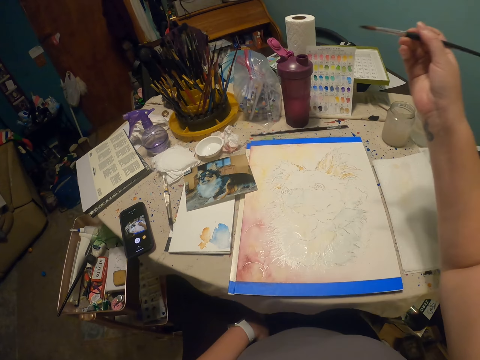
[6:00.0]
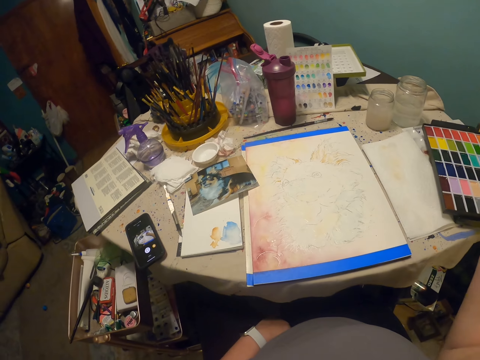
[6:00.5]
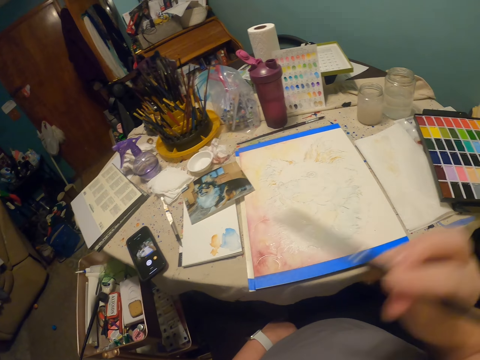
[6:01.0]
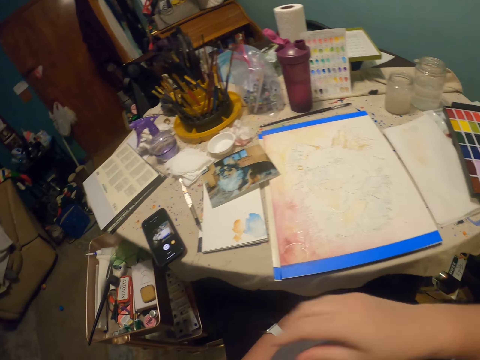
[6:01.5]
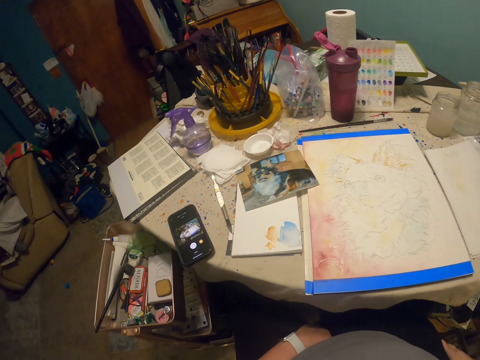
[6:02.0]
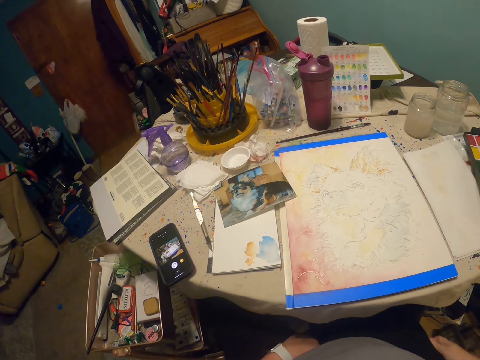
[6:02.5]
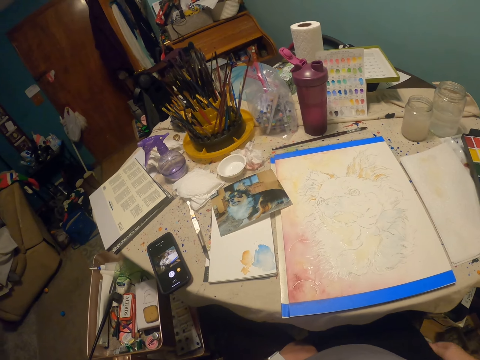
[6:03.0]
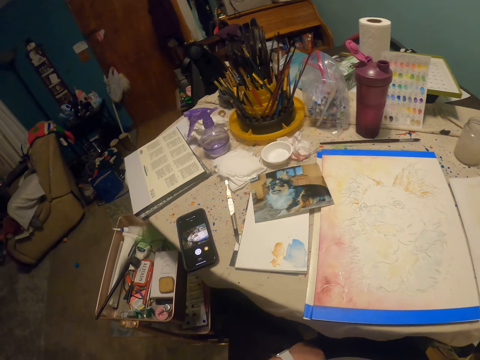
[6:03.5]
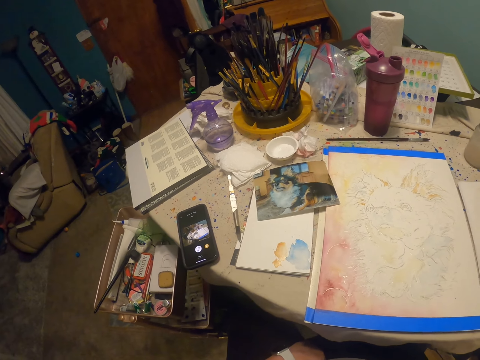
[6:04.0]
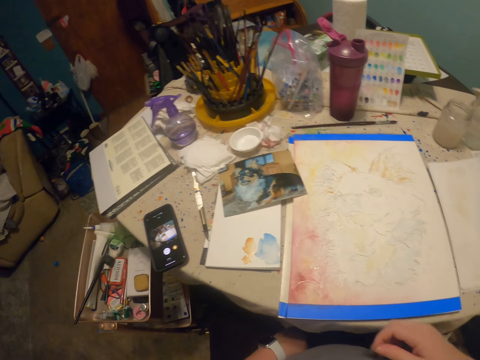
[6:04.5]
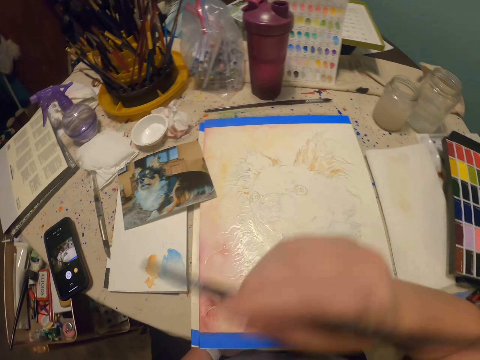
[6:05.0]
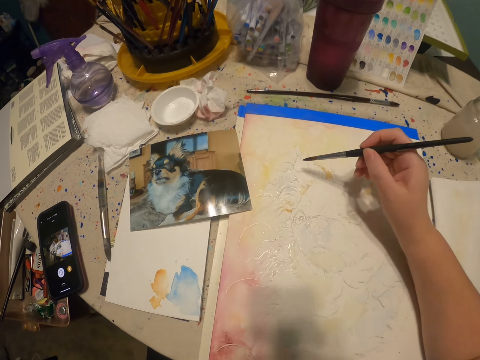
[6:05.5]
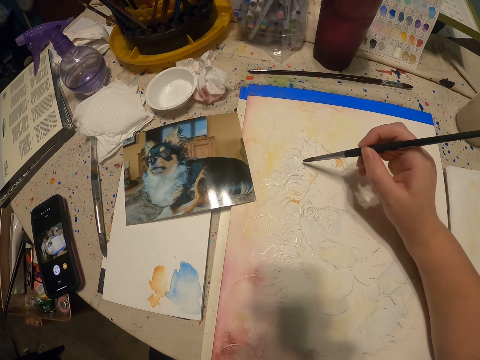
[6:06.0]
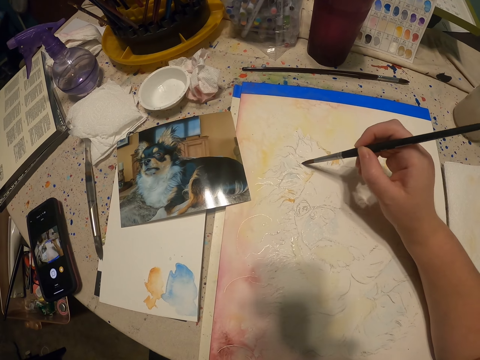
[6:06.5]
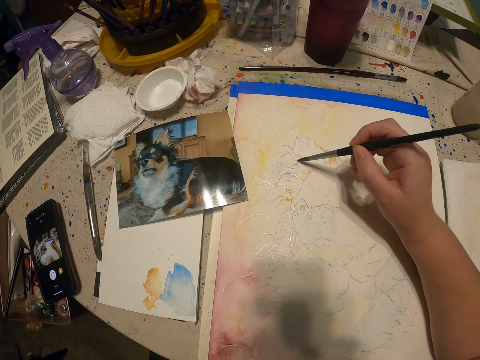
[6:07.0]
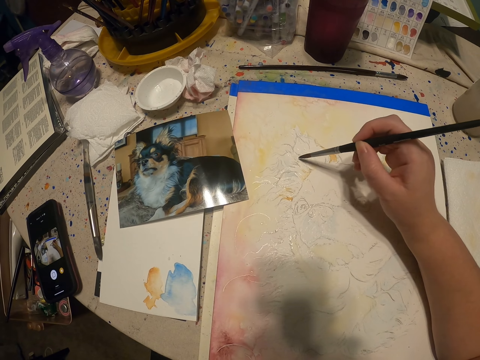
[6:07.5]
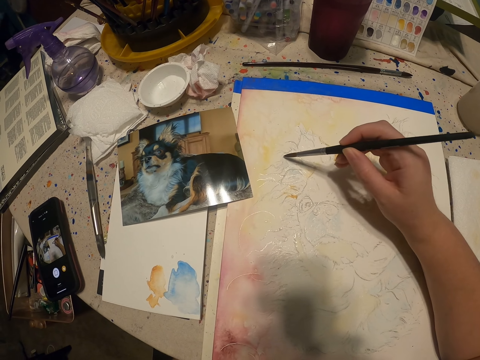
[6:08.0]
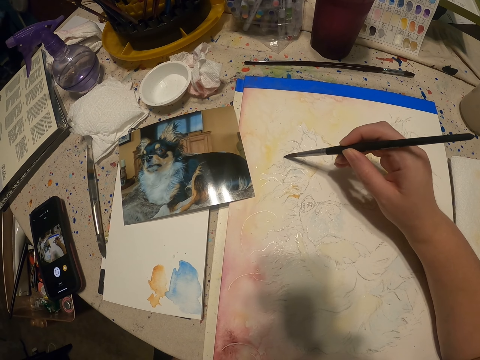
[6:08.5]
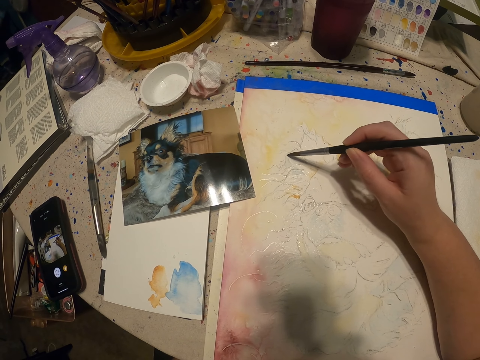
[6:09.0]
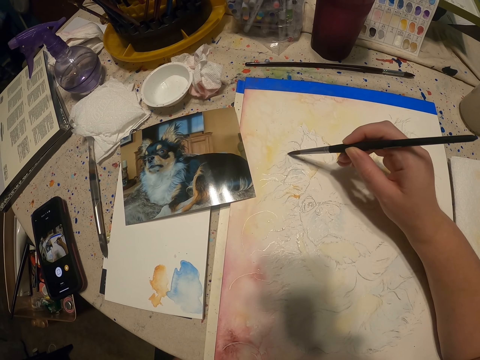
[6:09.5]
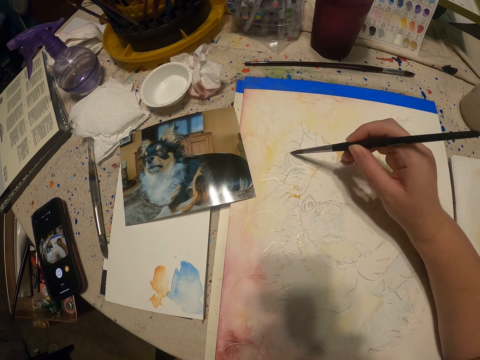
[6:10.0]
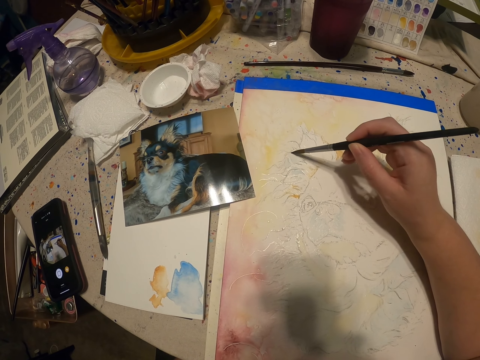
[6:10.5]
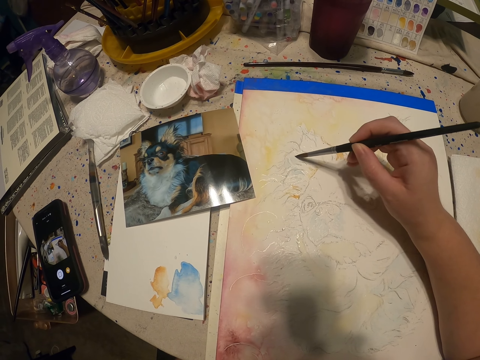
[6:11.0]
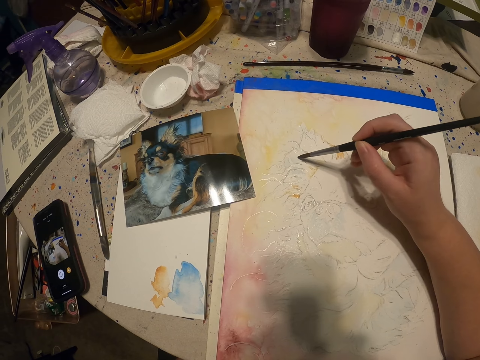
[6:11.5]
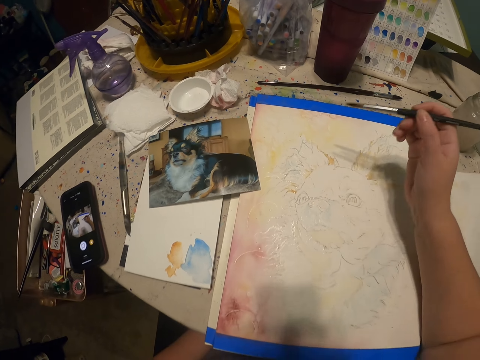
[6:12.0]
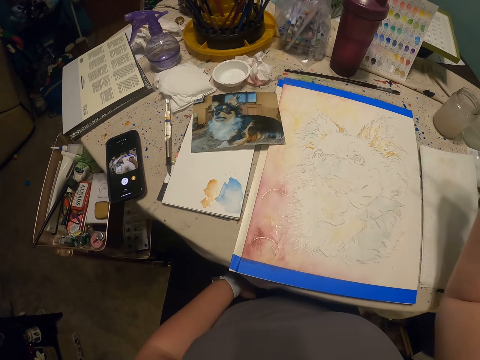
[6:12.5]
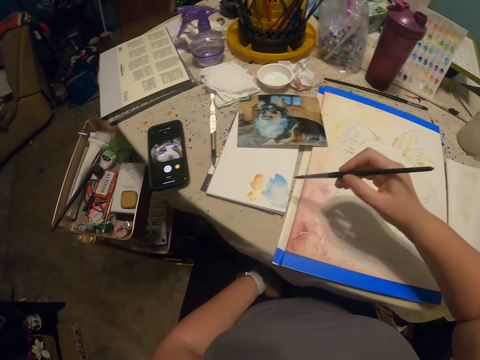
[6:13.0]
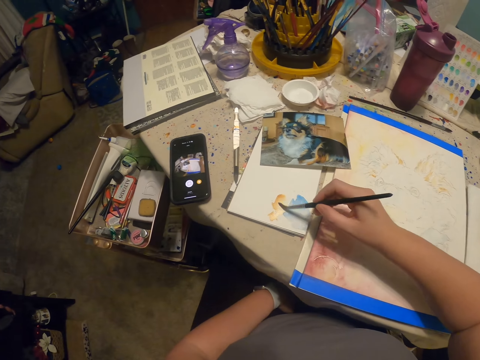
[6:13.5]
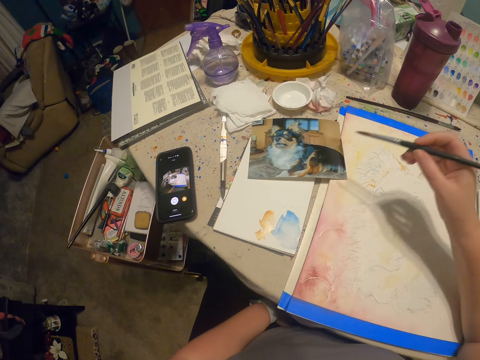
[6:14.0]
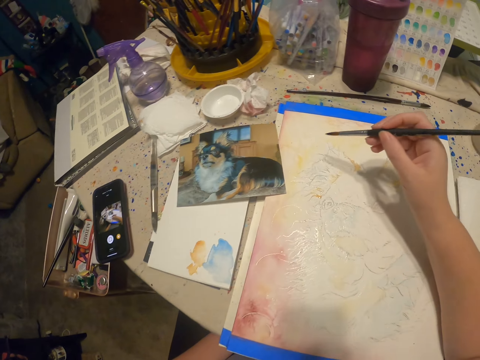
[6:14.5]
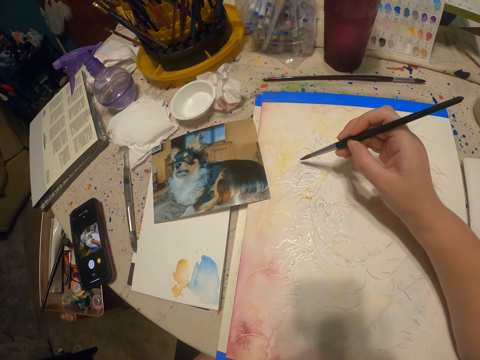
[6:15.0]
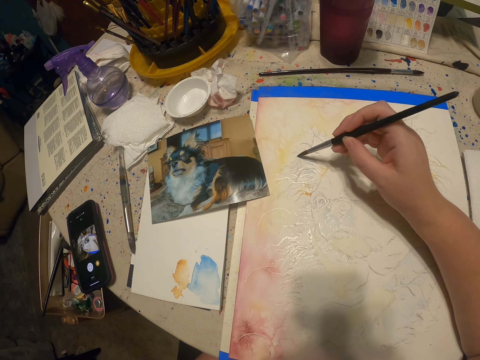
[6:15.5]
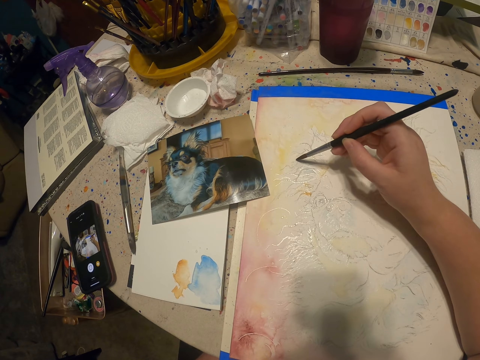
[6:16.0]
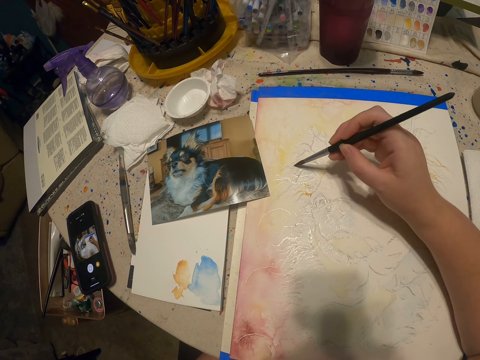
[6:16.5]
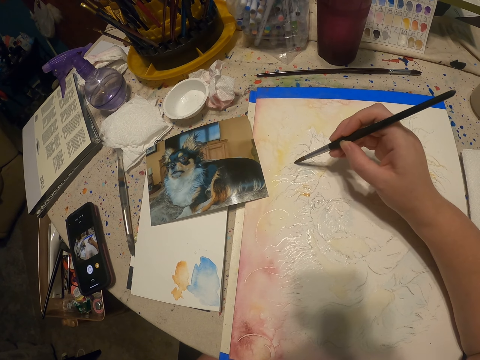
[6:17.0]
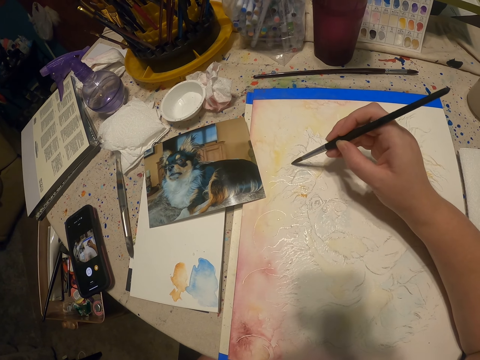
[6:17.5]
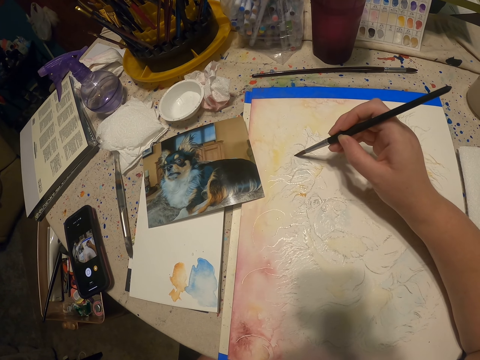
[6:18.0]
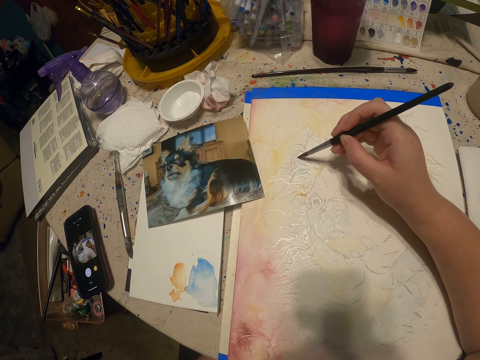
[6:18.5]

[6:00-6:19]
The camera wearer looks at the drawing. She places the drawing pen on something. She does something. She scratches her thighs. She picks up the drawing pen from something. She paints the drawing. She raises the right hand. She picks up the paints. She paints the drawing.

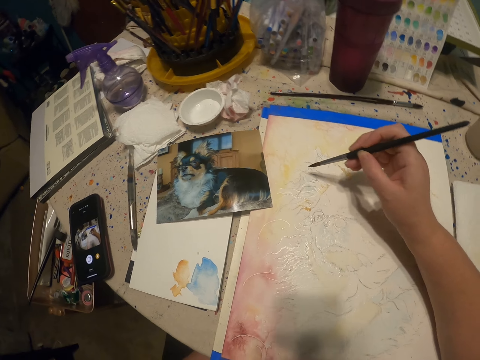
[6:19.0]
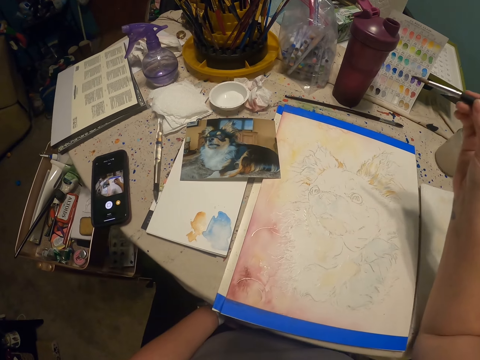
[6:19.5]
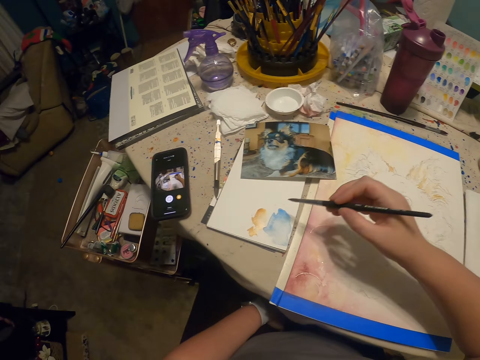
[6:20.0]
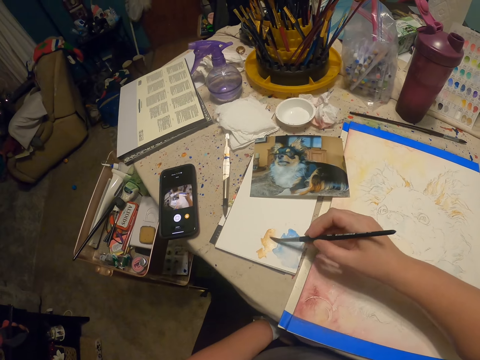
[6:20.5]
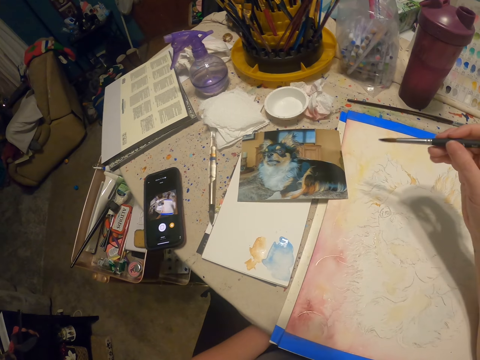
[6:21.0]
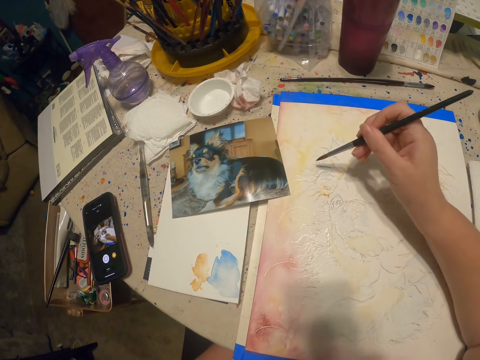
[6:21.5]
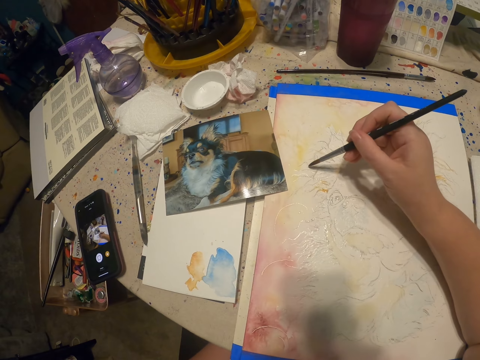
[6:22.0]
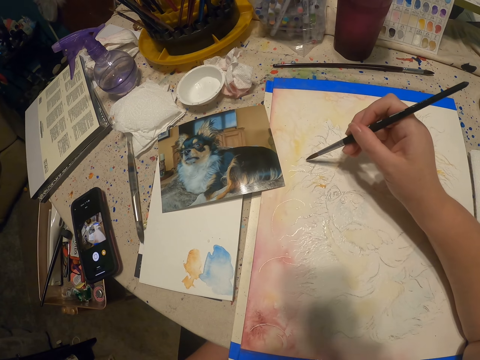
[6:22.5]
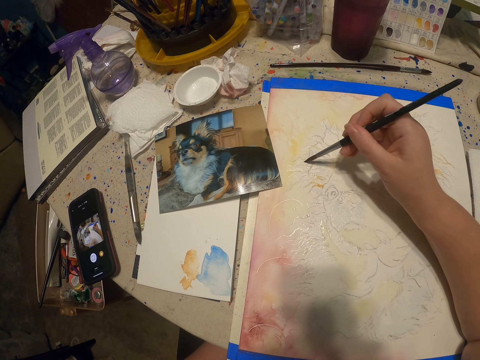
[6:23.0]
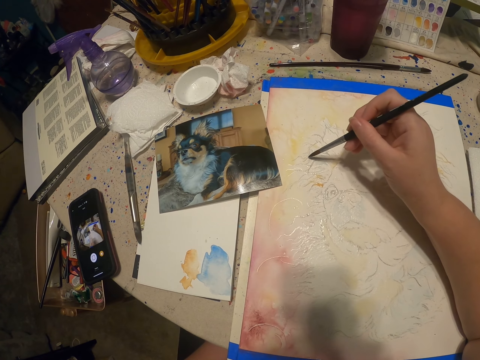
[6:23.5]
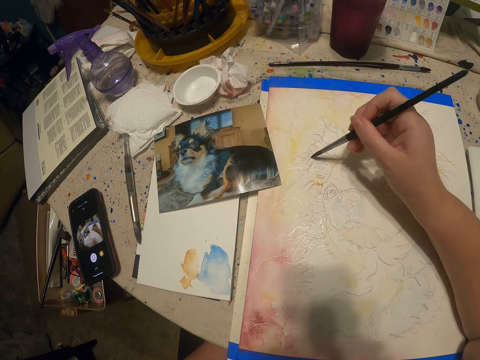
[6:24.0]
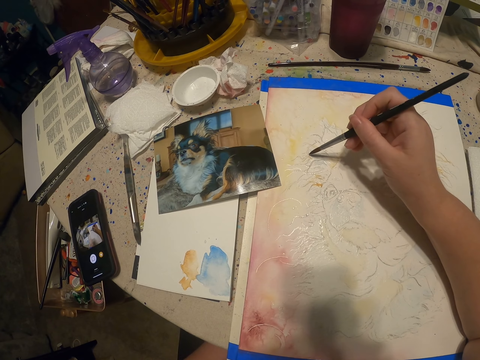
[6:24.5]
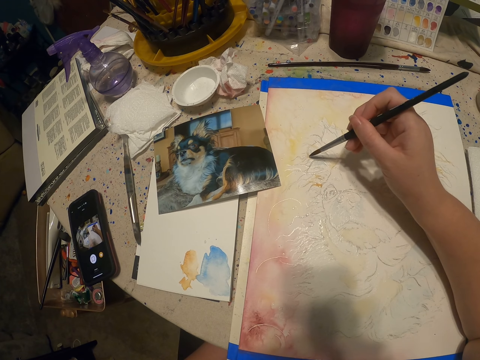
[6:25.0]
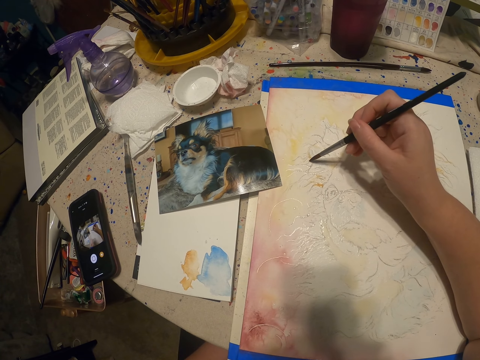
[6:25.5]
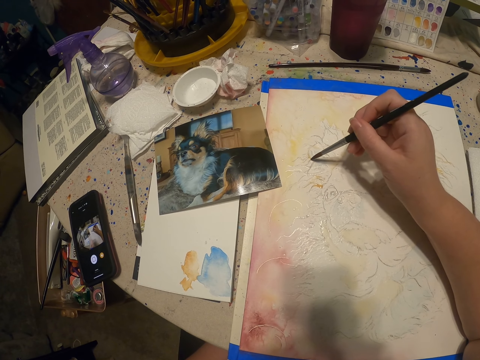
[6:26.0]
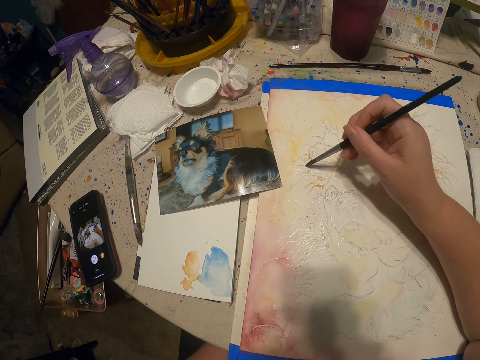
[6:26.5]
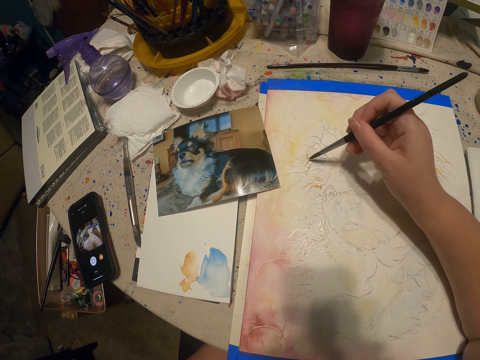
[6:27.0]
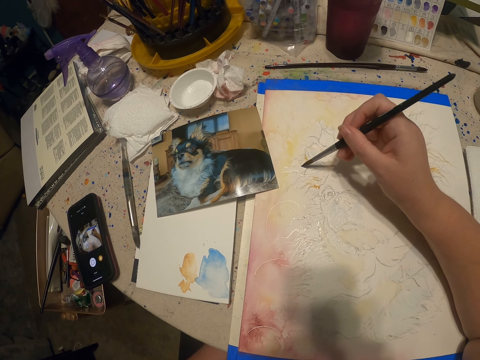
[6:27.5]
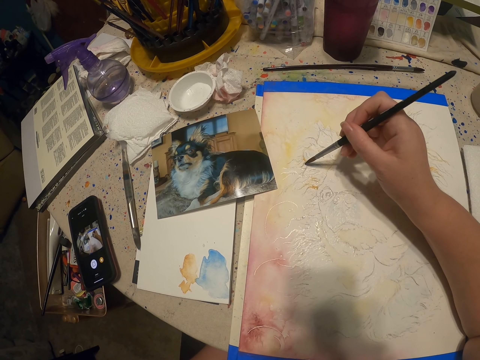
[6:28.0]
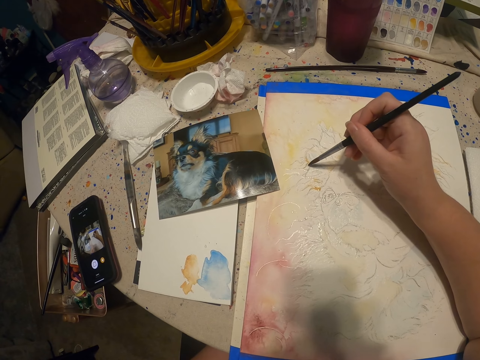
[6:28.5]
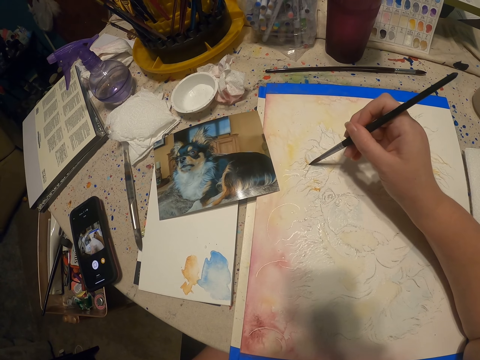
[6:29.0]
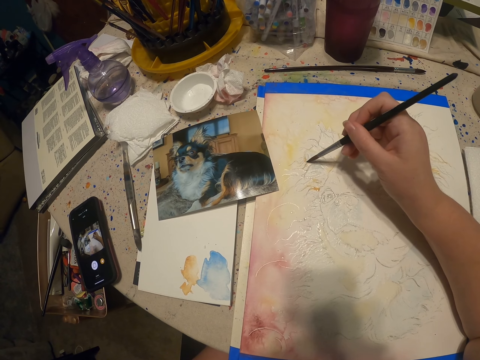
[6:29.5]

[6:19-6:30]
The camera wearer picks up the paints. They paint a drawing.
